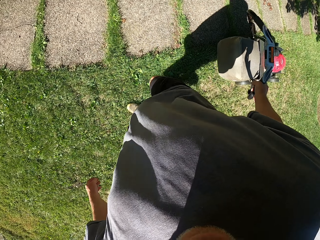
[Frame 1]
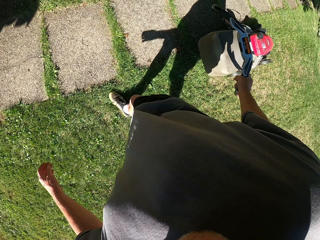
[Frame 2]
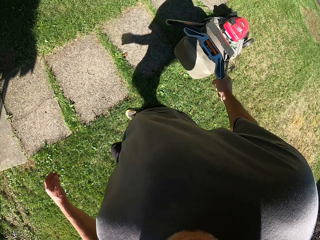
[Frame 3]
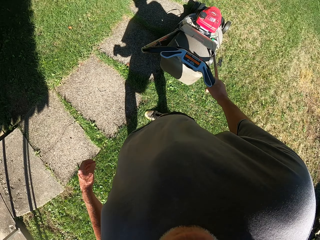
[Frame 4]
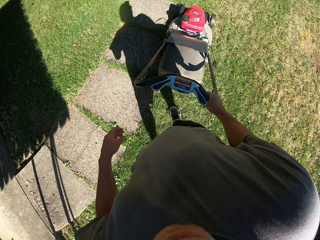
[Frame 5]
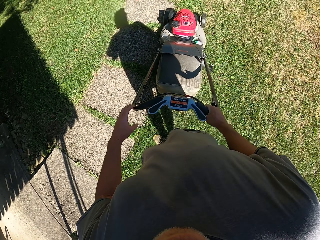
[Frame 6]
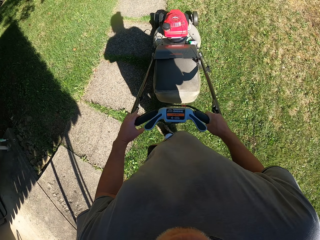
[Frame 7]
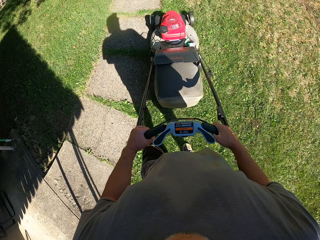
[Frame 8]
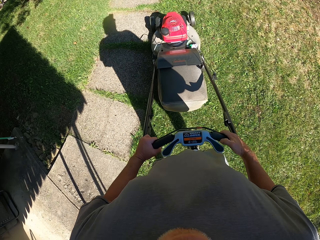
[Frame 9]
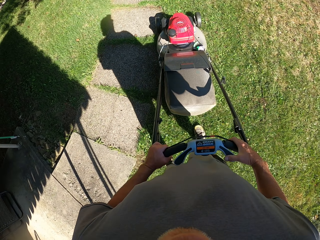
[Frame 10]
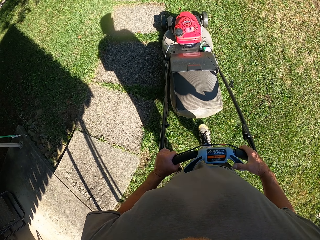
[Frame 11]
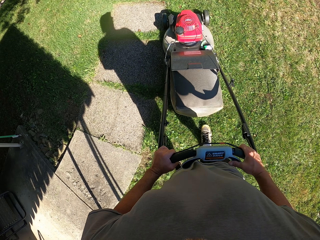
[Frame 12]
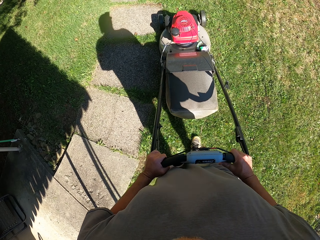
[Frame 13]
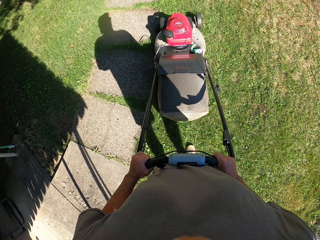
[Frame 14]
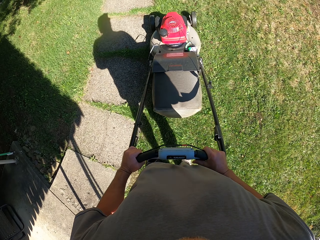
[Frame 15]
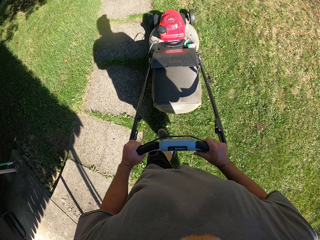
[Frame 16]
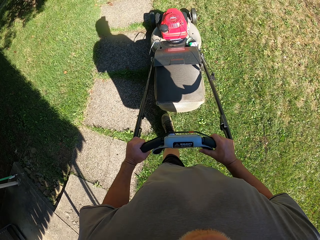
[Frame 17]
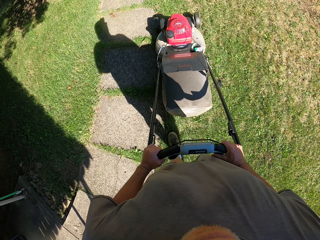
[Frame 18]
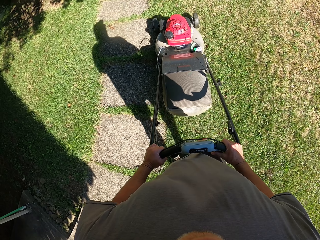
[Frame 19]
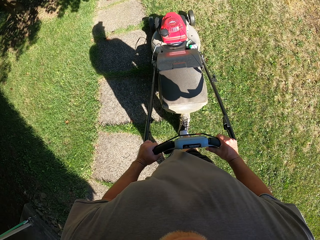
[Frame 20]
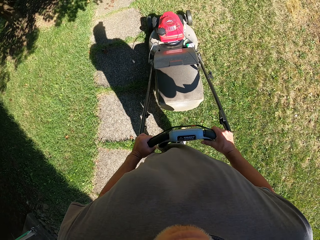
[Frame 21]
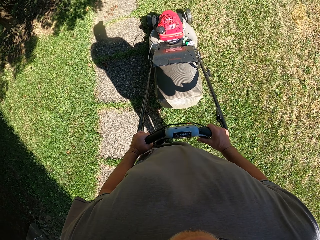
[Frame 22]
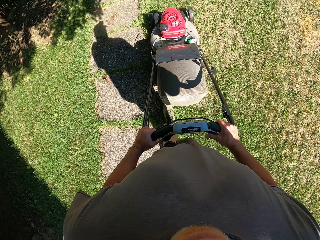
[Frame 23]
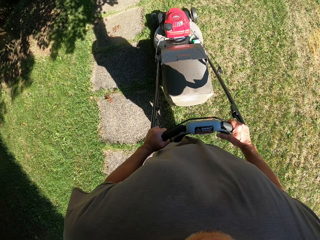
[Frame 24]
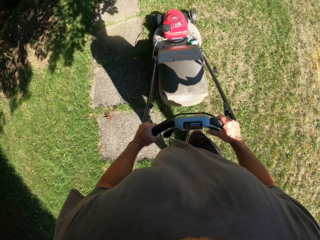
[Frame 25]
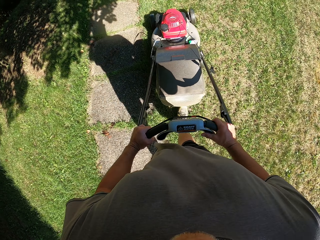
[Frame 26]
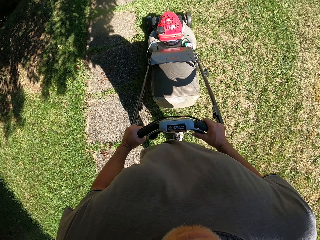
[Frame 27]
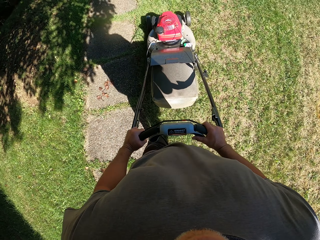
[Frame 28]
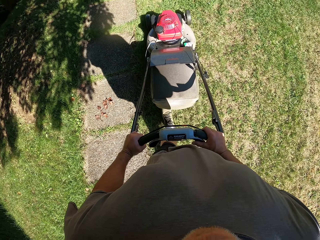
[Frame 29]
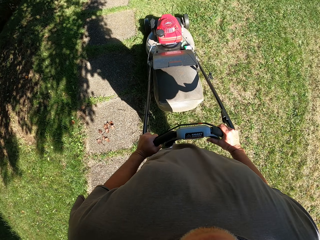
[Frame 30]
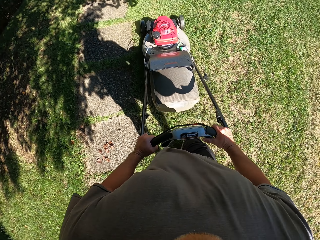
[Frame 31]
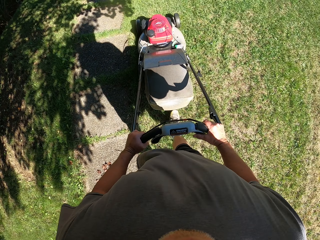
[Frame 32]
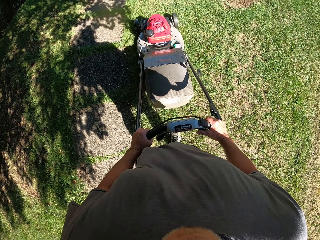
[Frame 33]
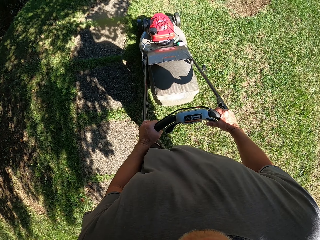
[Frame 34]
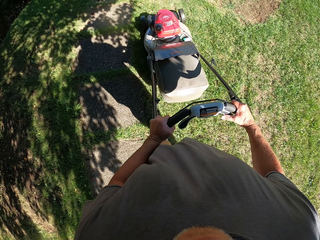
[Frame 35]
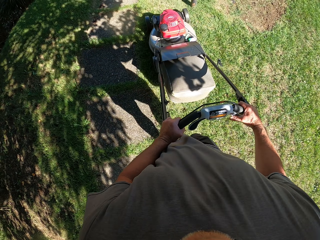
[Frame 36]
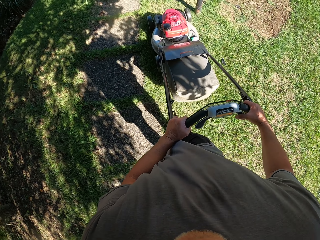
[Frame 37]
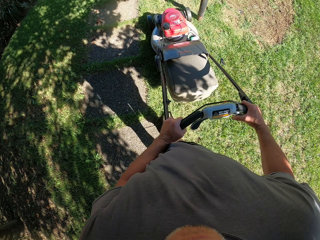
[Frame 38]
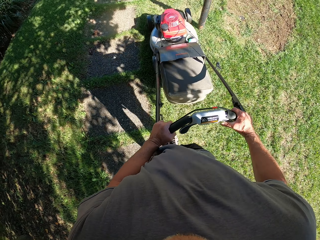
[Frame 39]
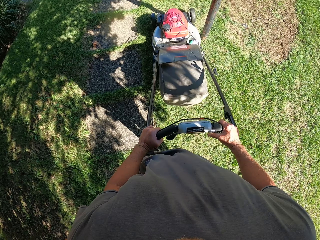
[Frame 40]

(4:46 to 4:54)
The camera wearer holds the lawn mower with both hands. They mow the lawn with the lawn mower in both hands.

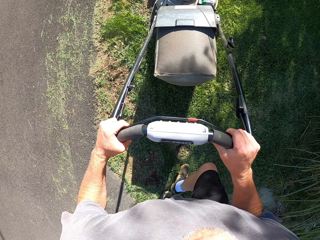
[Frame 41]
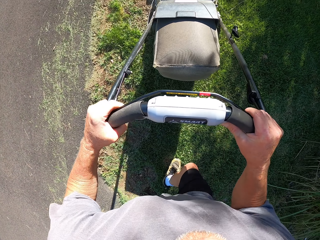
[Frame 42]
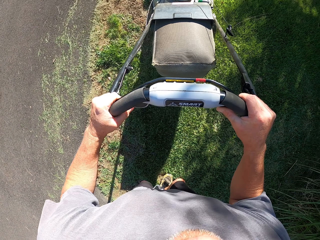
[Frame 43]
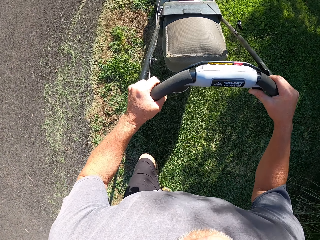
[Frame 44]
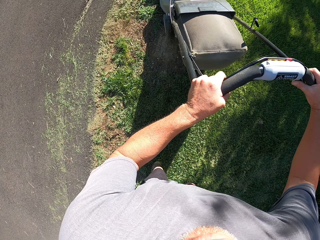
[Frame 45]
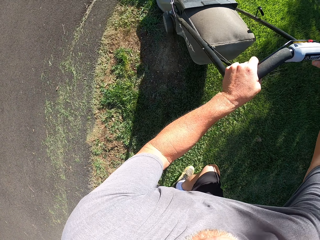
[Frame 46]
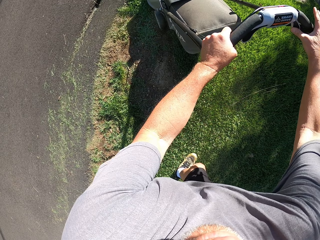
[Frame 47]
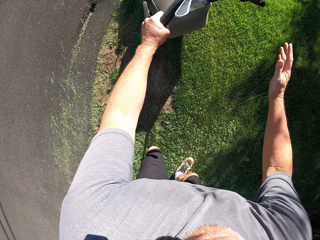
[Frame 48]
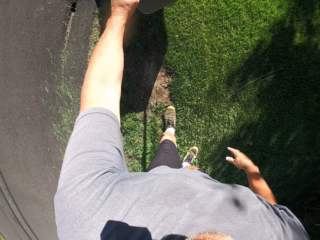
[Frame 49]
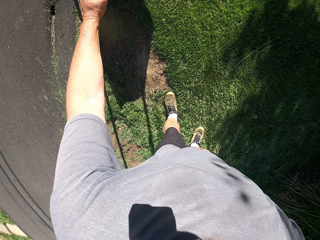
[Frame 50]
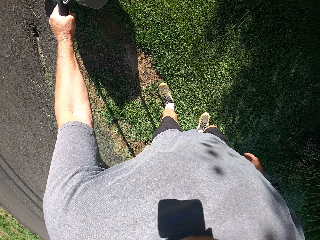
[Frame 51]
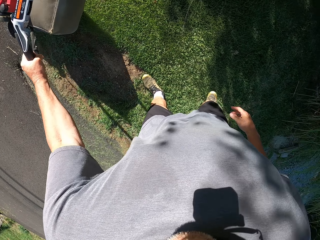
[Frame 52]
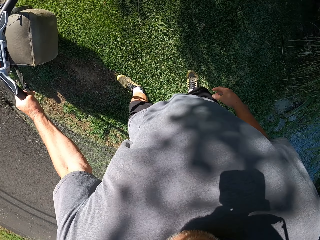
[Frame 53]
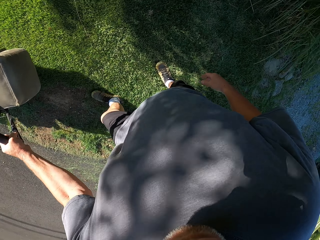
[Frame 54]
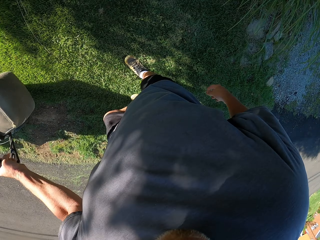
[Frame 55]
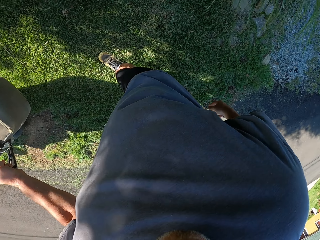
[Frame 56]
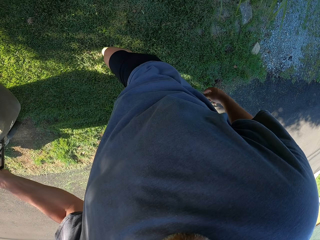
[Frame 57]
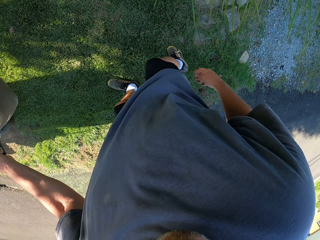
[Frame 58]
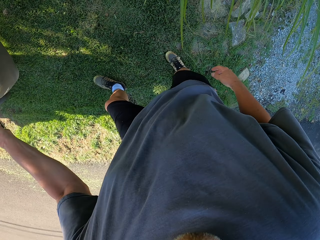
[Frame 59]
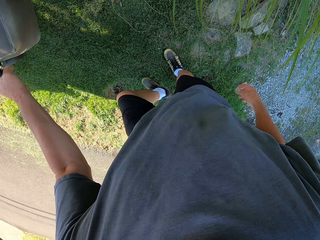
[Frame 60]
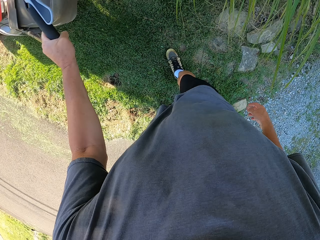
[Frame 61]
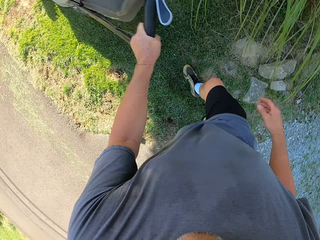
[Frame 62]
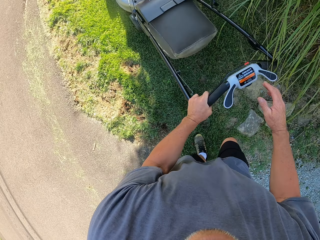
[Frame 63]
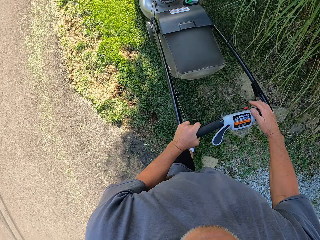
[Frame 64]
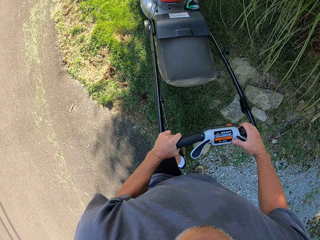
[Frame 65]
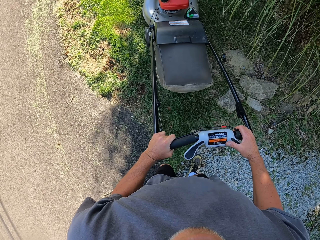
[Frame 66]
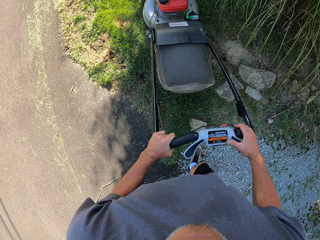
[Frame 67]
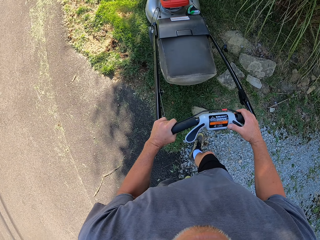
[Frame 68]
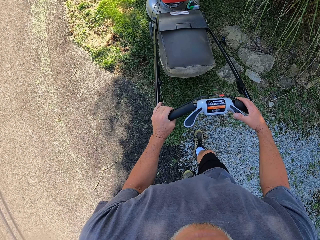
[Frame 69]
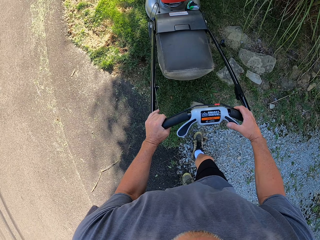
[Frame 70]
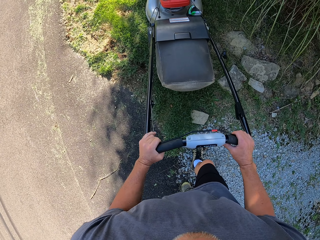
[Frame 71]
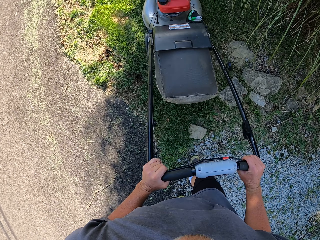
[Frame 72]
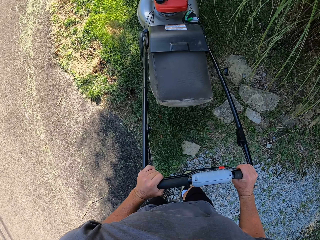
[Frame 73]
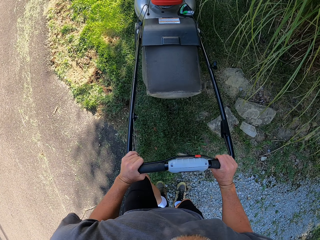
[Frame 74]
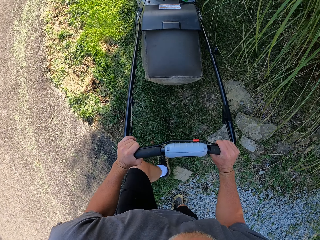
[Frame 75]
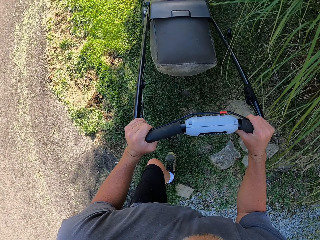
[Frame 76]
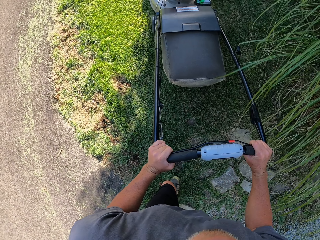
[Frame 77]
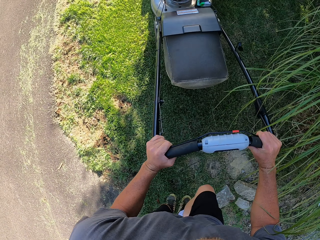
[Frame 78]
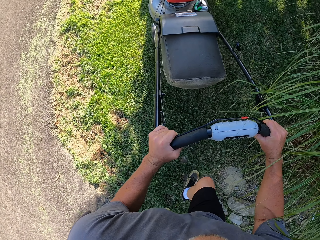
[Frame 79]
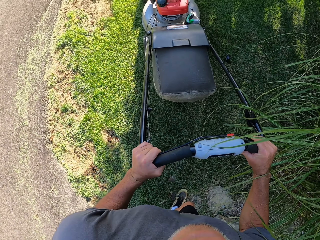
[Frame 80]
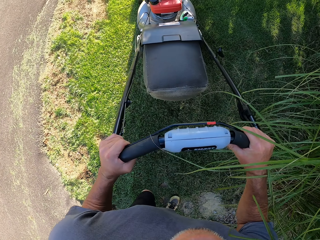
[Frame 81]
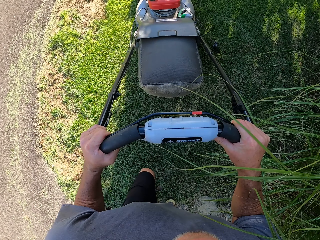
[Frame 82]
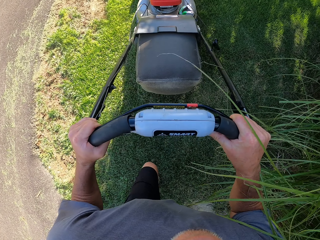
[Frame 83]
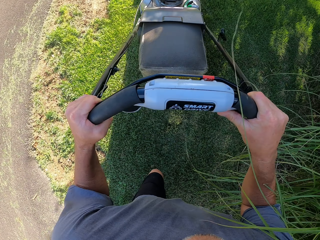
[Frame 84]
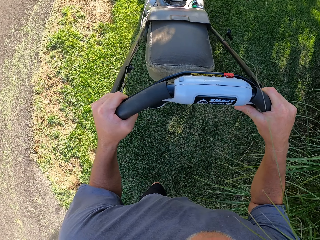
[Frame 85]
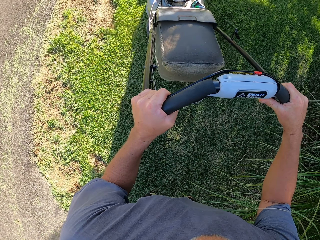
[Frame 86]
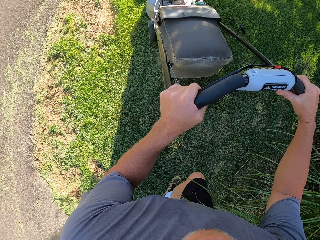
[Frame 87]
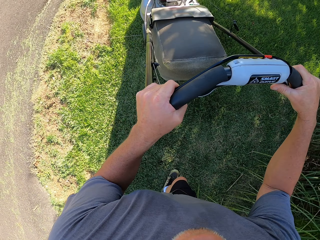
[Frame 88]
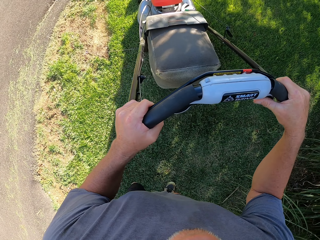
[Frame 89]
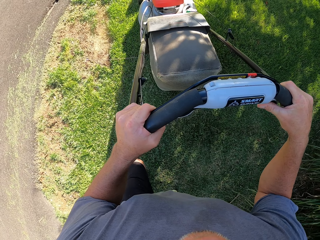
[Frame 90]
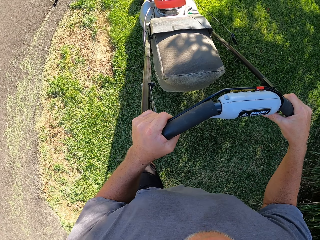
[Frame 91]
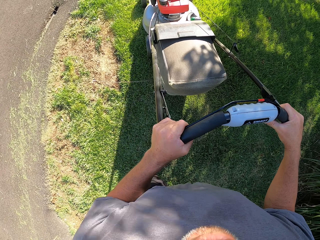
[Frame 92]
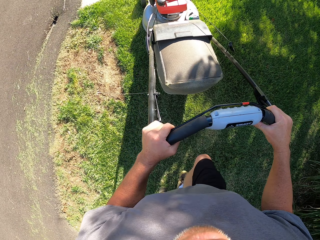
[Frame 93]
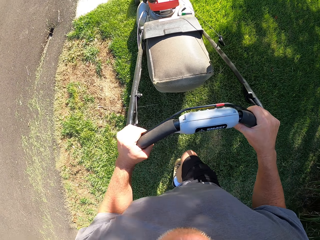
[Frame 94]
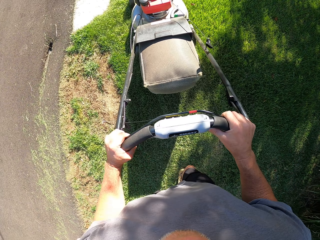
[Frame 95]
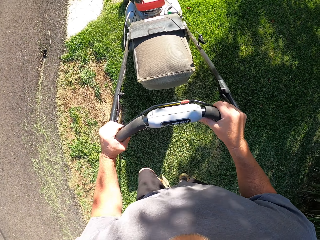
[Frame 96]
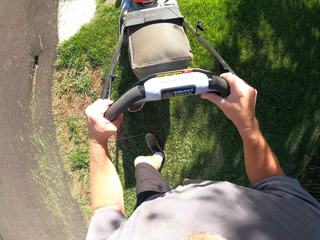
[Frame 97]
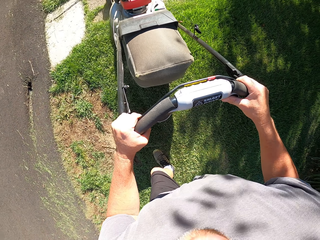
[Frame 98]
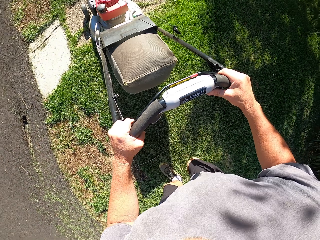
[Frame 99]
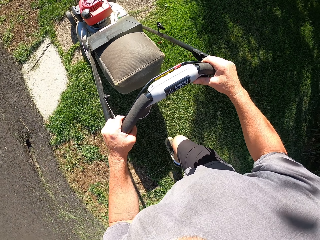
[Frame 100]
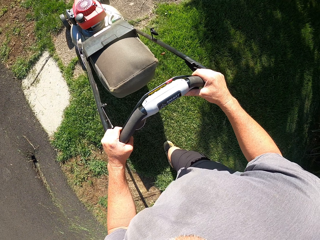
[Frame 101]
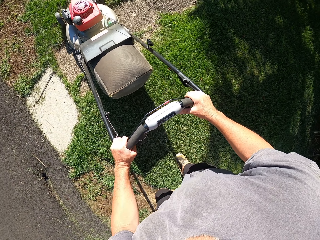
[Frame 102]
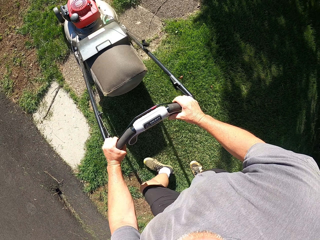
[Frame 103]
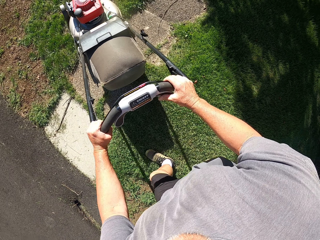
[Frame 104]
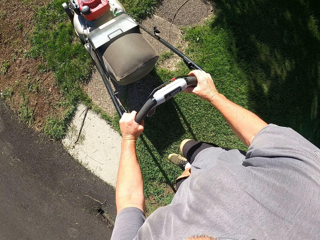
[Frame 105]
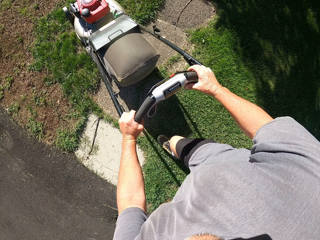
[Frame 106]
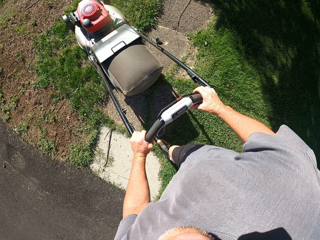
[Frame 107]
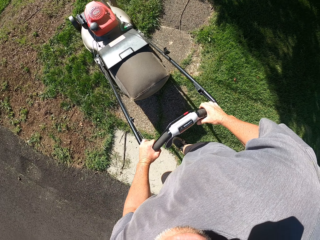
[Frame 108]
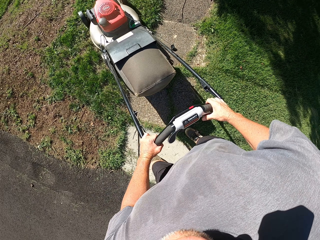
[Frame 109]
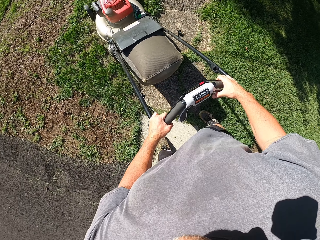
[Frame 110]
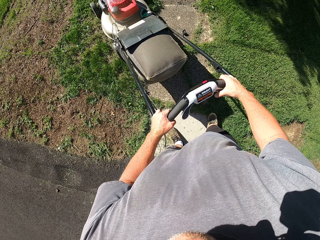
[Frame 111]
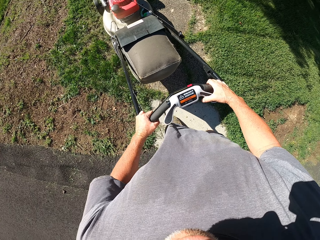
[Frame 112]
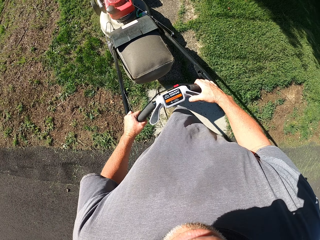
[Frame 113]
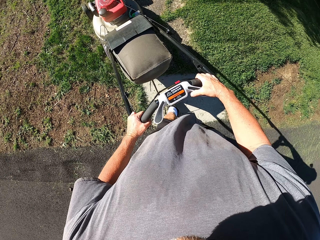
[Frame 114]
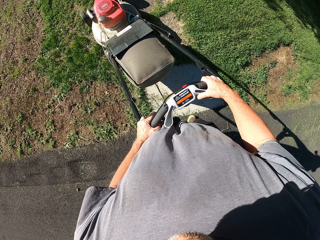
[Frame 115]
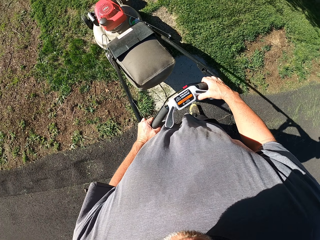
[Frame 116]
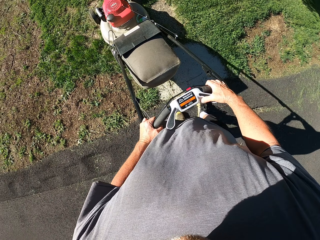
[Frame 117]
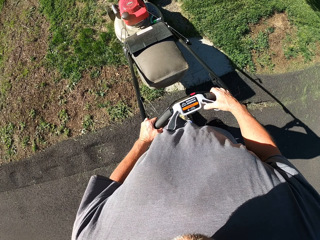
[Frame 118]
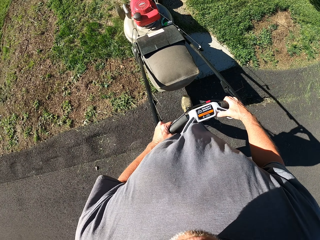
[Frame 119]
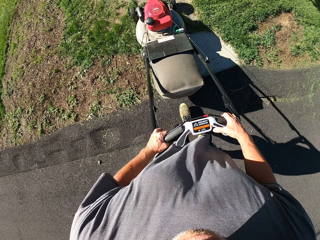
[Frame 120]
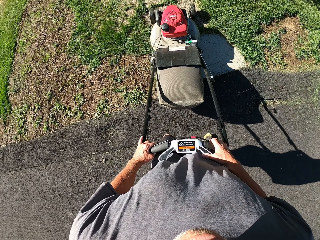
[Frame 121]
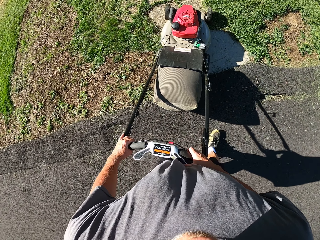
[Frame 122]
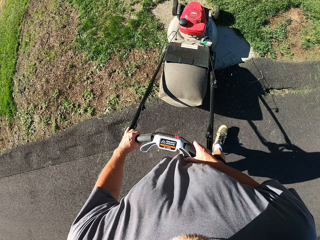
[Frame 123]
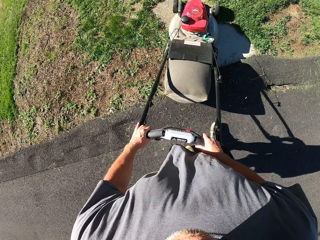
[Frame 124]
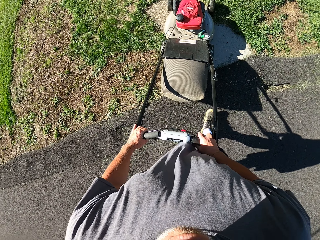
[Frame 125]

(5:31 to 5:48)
The camera wearer holds the lawn mower with his left hand. He pulls the lawn mower back with his left hand. He holds the lawn mower with both hands. He mows the lawn with the lawn mower in both hands. He pulls back the lawn mower.
